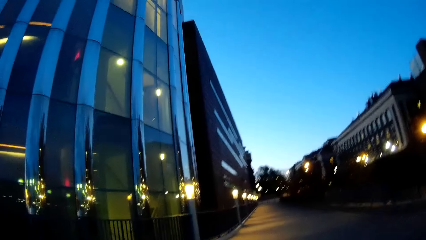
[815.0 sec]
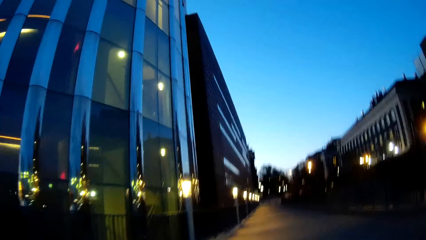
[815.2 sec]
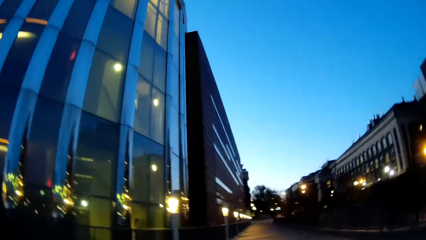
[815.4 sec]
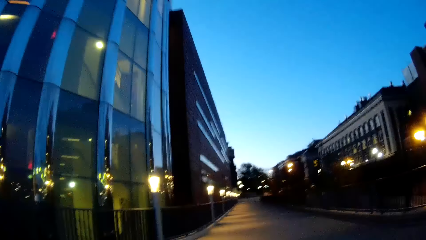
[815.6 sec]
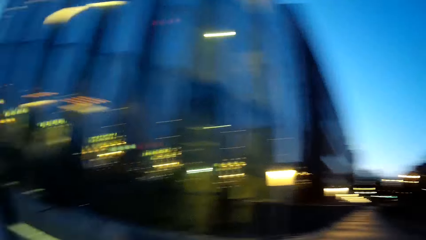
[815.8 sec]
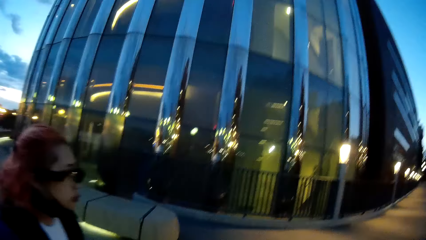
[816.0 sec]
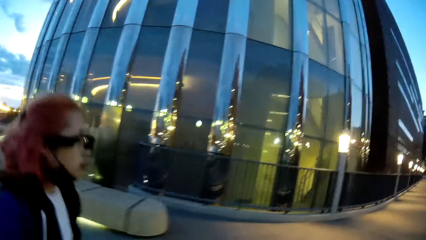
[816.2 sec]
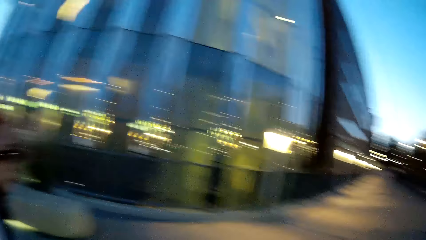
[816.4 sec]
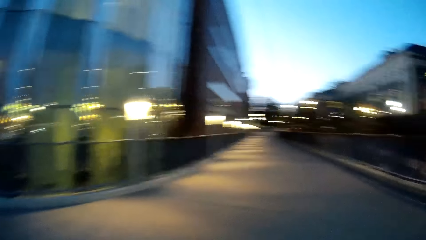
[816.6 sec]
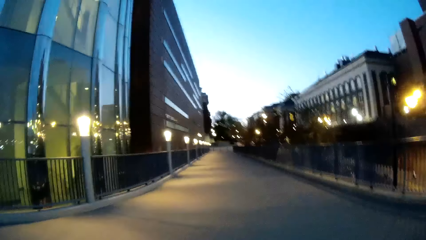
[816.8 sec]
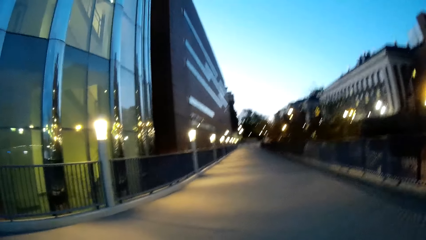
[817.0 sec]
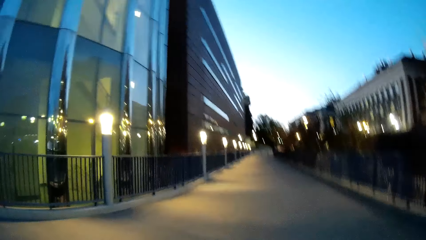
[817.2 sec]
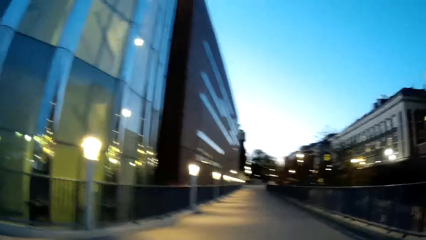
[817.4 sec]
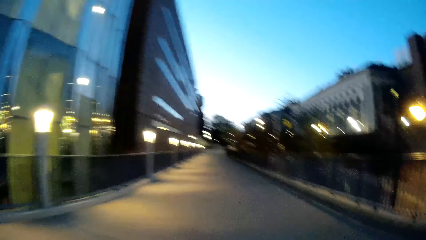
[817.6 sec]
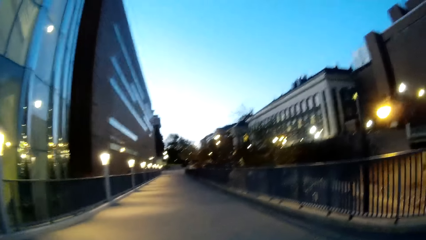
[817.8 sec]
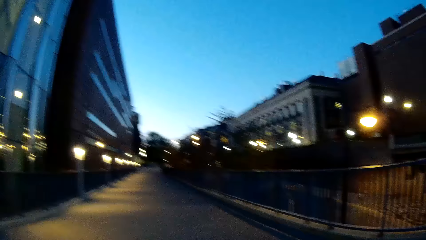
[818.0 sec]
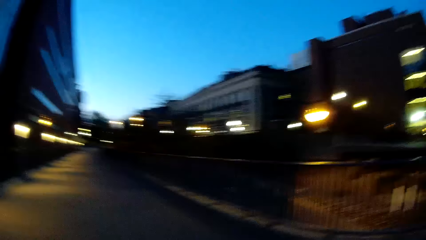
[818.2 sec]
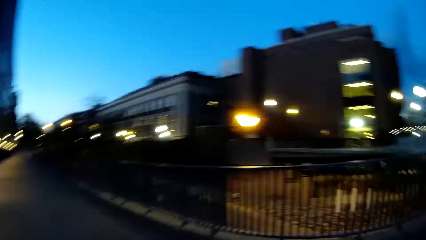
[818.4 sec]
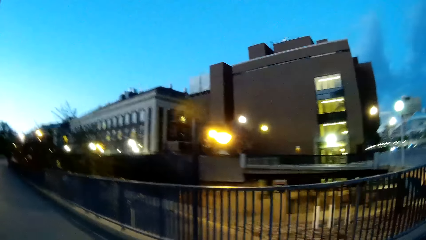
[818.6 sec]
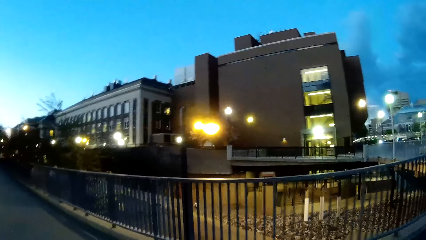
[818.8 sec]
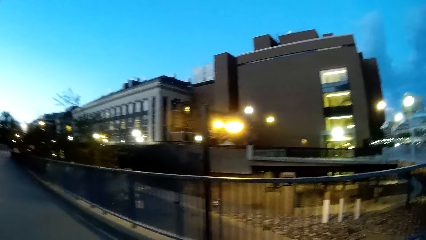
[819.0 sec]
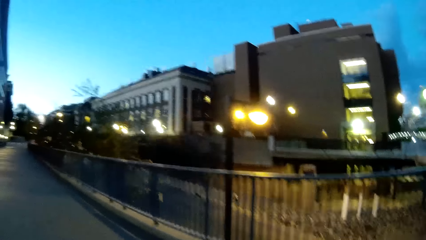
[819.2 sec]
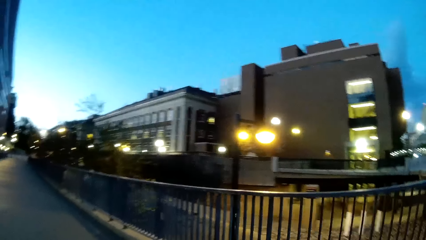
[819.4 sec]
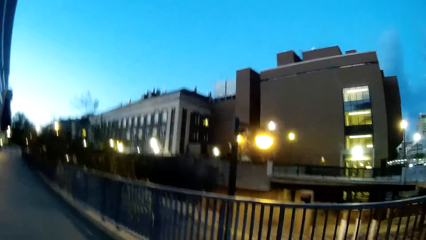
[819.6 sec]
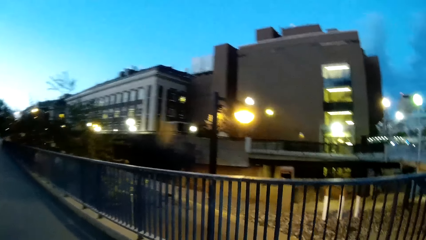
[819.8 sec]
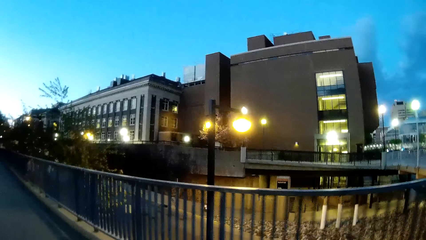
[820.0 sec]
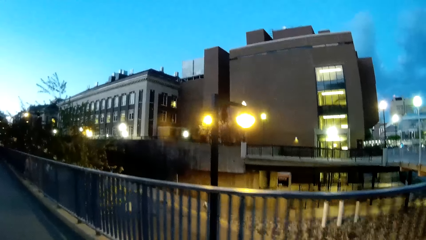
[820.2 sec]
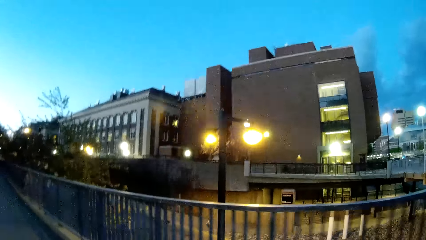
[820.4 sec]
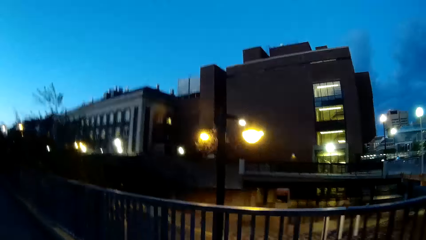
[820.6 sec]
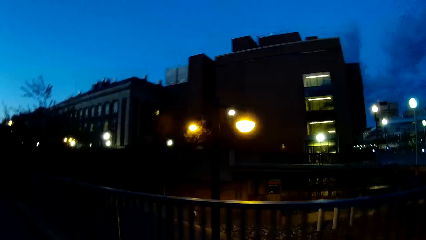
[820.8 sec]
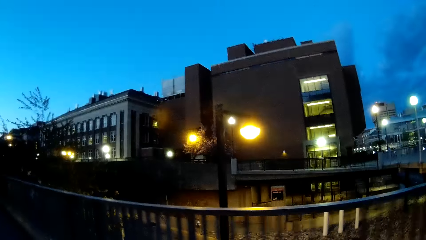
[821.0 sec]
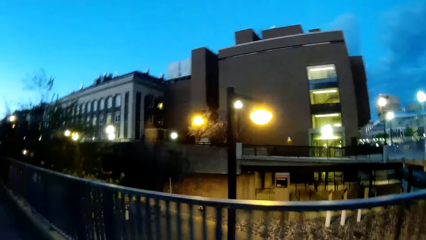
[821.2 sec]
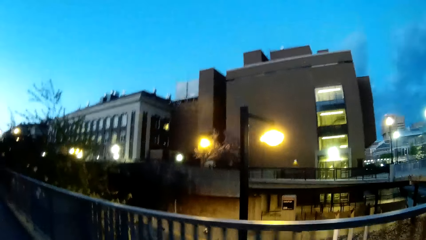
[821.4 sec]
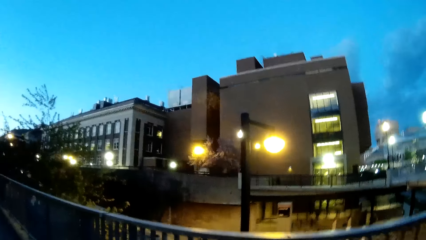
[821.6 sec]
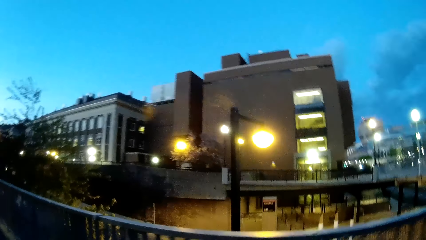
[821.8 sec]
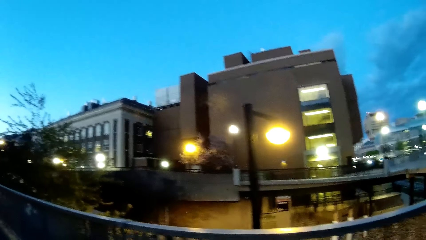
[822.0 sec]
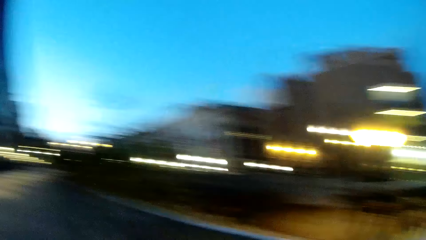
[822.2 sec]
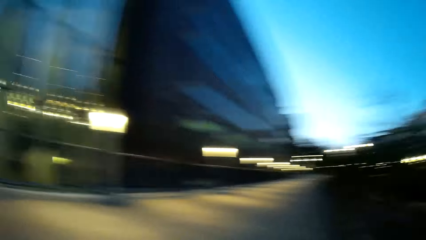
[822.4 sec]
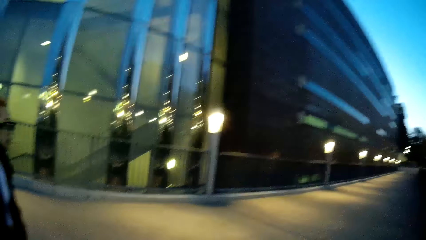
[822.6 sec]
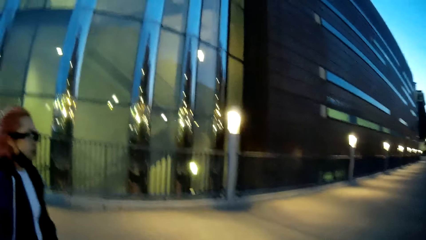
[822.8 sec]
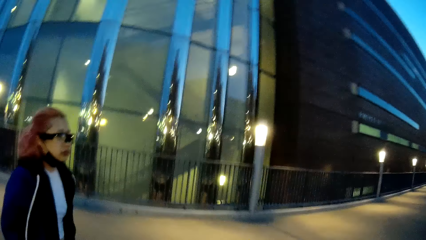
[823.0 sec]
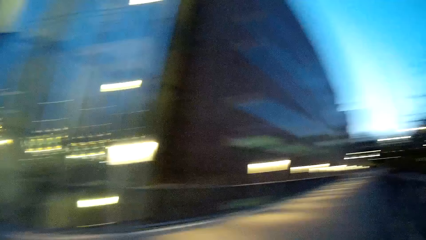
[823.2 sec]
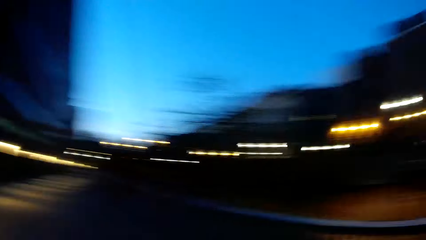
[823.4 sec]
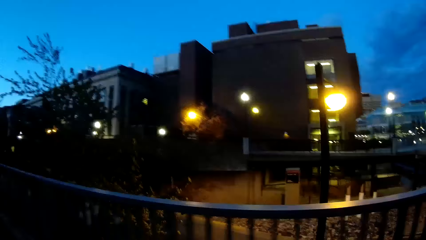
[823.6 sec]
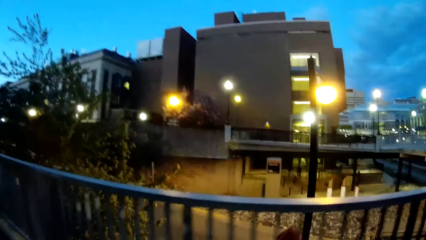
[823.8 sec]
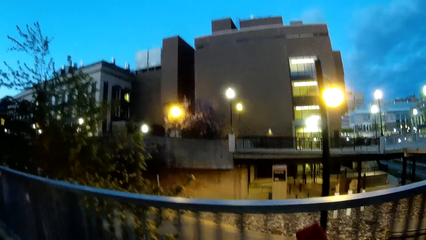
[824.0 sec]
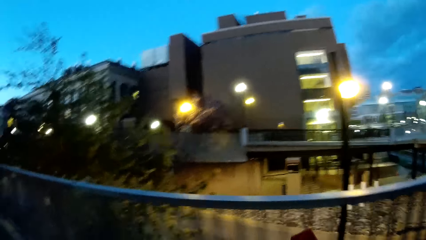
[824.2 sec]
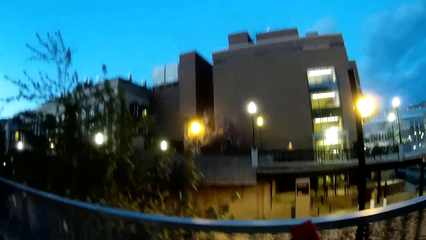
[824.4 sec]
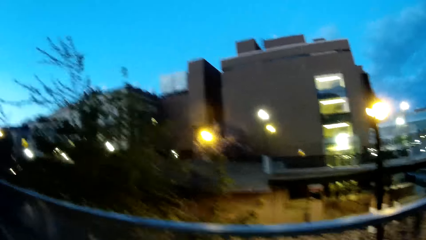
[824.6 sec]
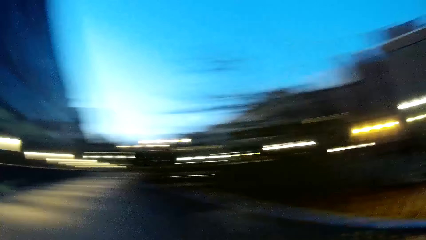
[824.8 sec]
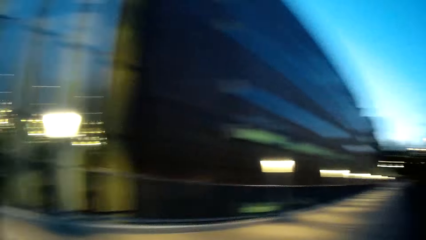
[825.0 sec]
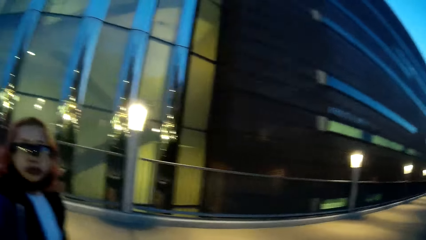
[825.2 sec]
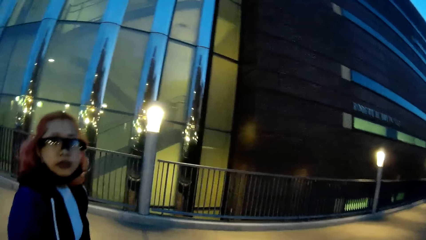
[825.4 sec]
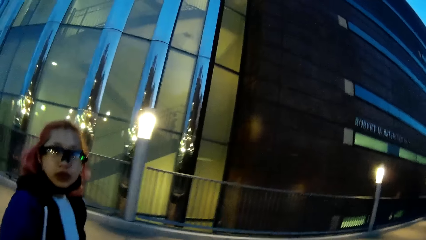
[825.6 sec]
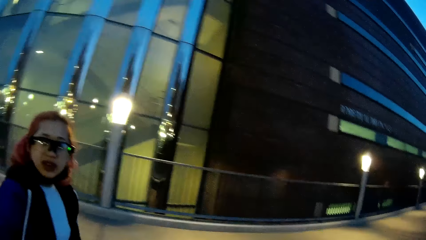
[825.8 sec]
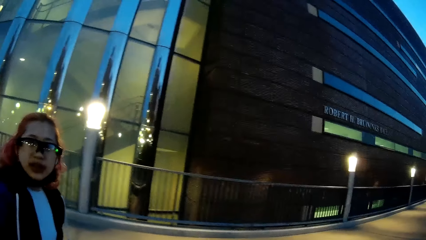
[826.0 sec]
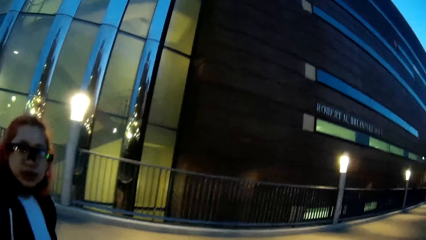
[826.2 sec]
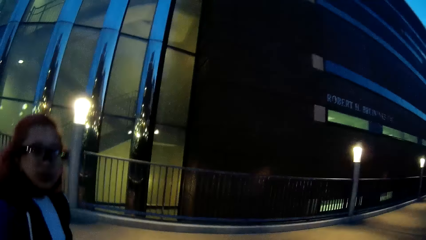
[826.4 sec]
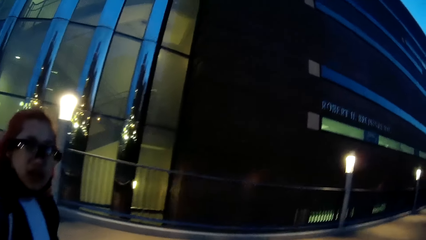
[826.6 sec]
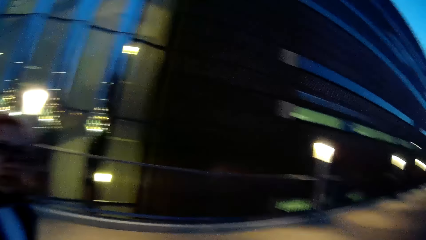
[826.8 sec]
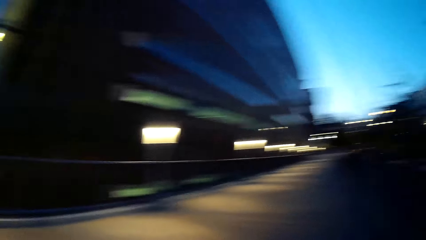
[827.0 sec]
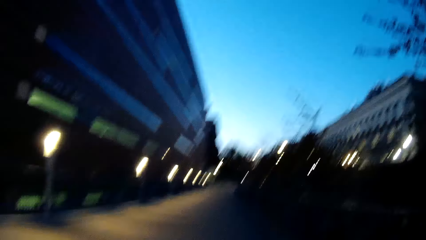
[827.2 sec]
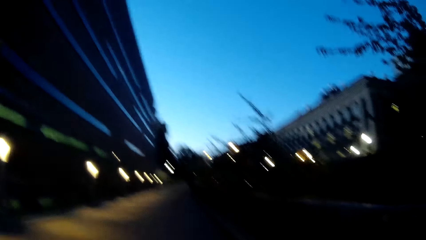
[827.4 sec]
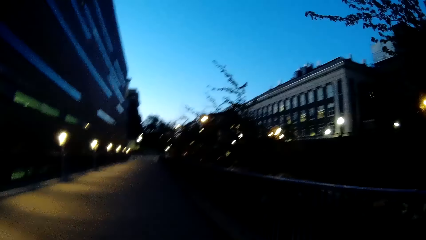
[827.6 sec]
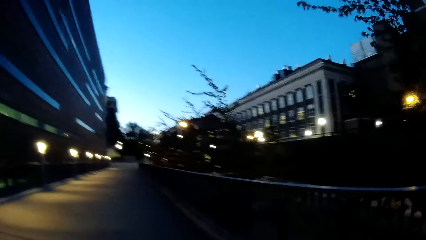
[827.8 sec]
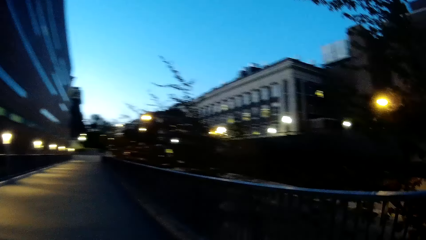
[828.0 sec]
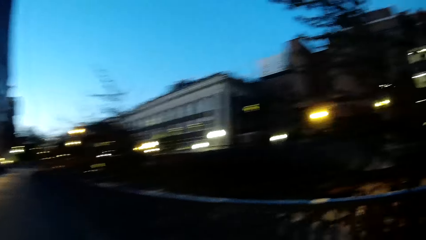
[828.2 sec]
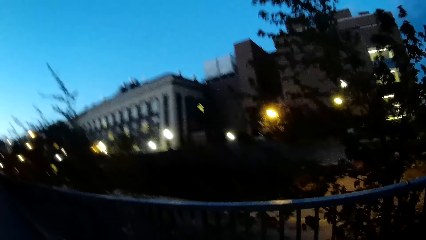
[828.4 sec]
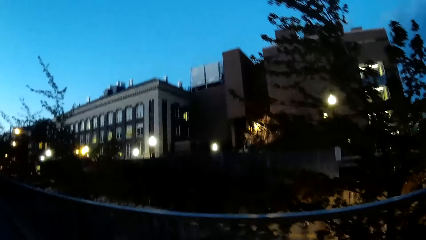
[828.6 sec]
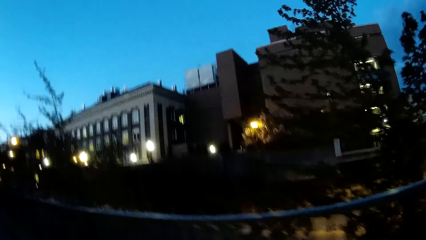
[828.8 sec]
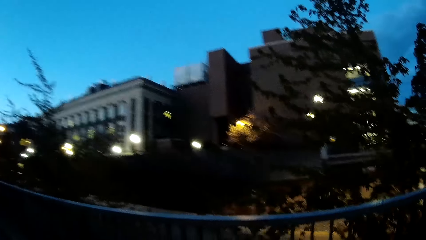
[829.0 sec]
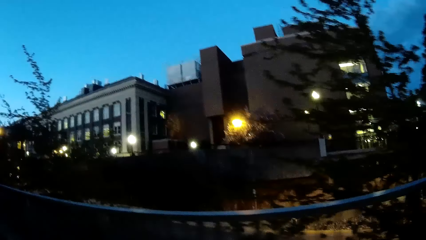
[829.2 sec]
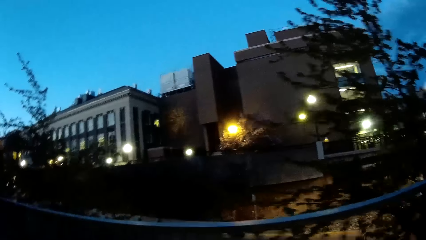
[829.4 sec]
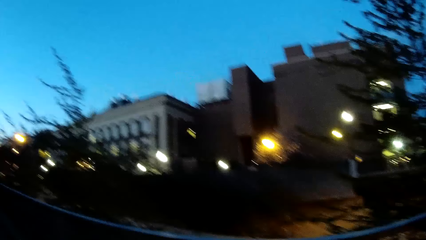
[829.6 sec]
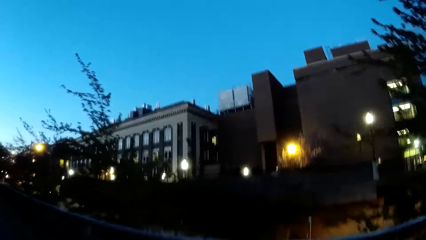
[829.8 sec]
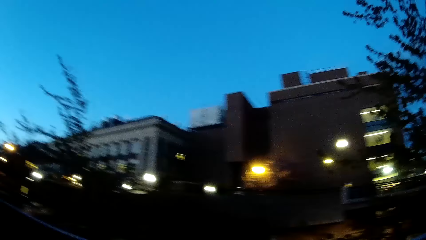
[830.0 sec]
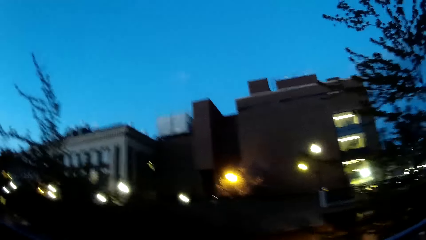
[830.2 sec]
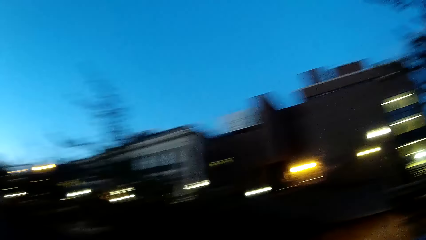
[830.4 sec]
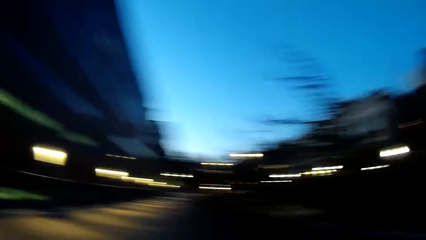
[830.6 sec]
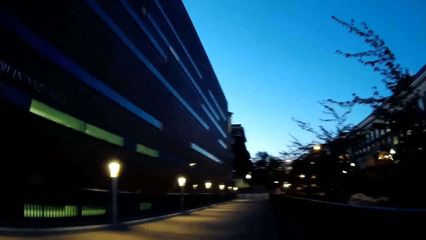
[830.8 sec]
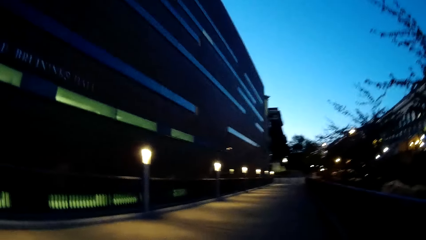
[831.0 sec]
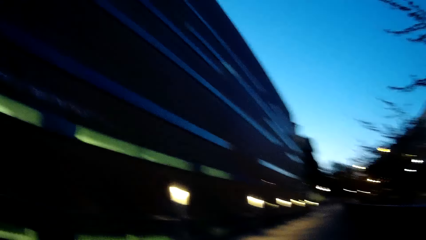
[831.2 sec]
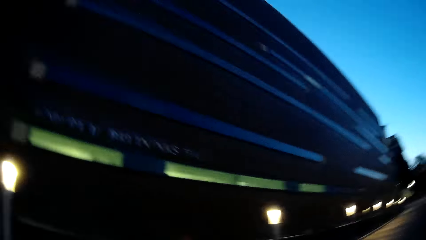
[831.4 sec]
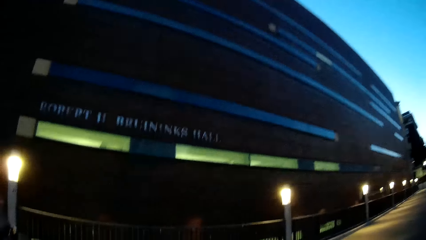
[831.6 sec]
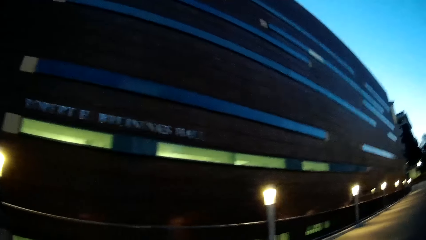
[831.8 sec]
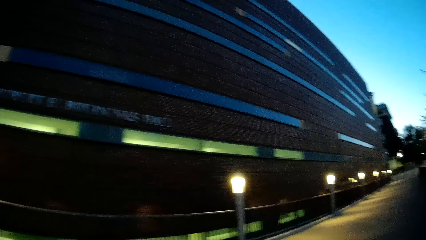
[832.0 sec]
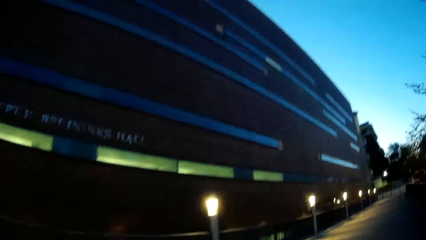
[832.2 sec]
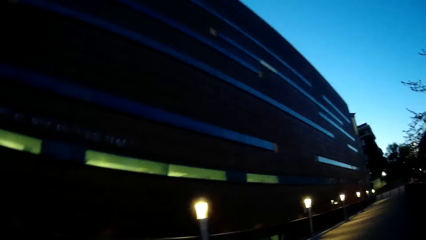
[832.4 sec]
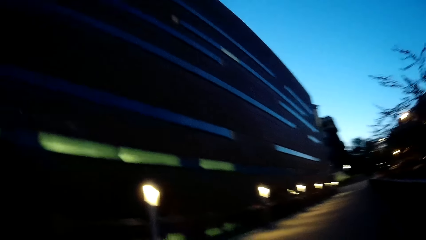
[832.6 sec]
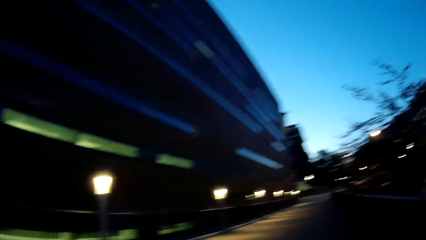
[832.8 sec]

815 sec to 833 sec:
The camera wearer looks around. They interact with the woman. They look at the woman. They look around.
